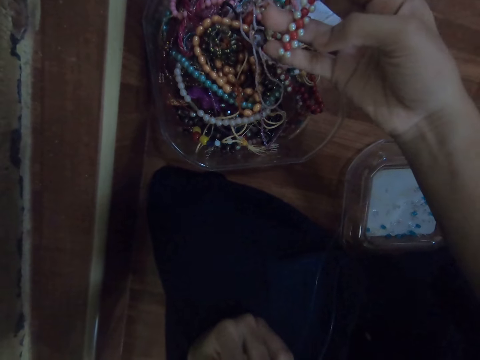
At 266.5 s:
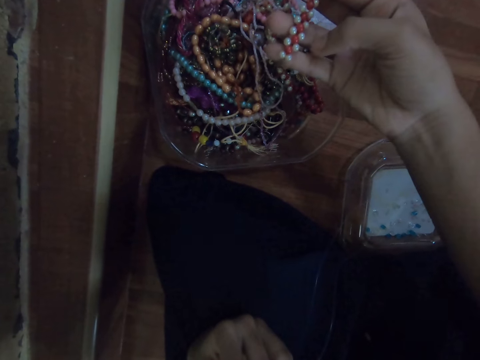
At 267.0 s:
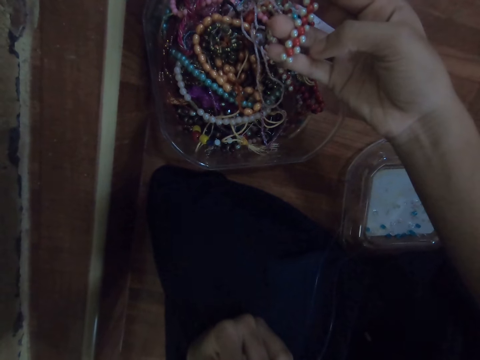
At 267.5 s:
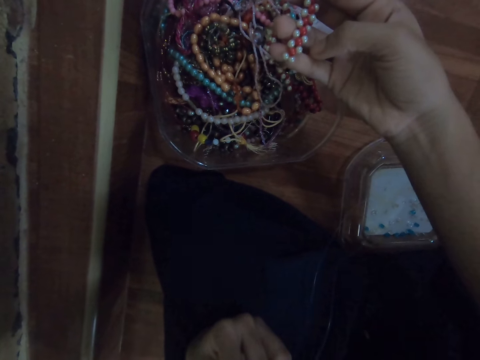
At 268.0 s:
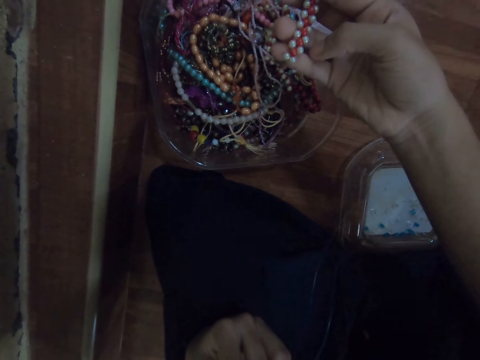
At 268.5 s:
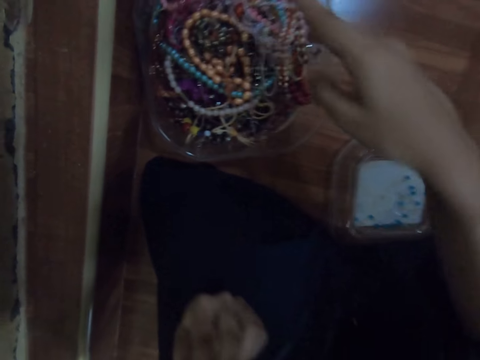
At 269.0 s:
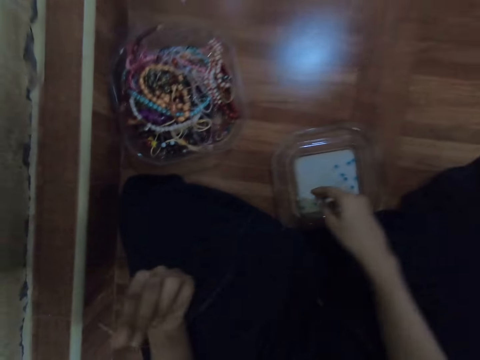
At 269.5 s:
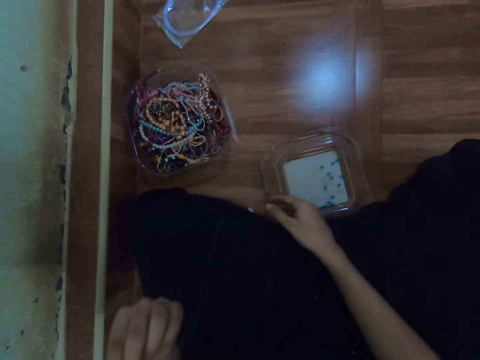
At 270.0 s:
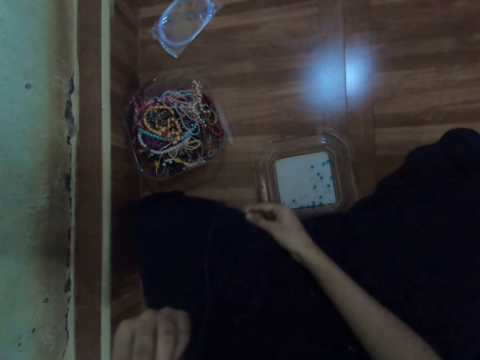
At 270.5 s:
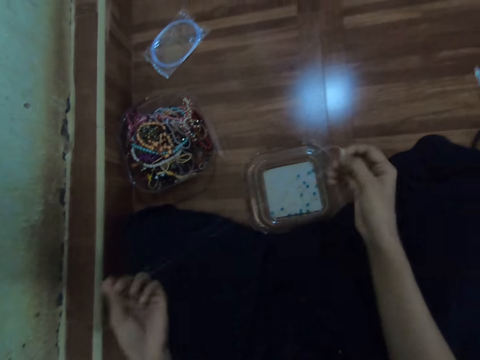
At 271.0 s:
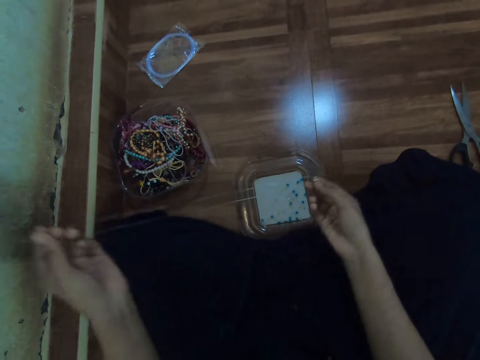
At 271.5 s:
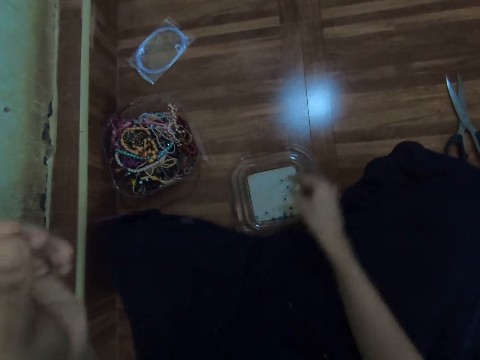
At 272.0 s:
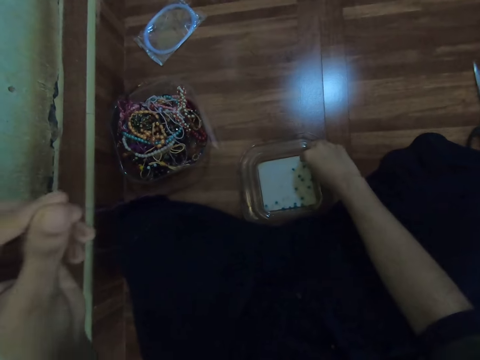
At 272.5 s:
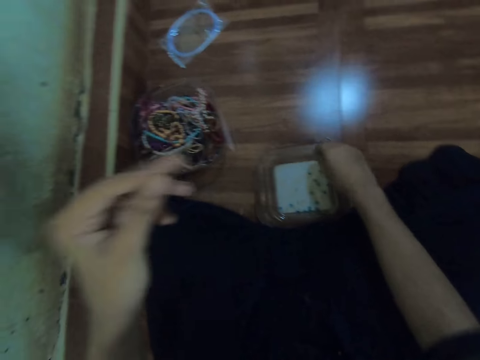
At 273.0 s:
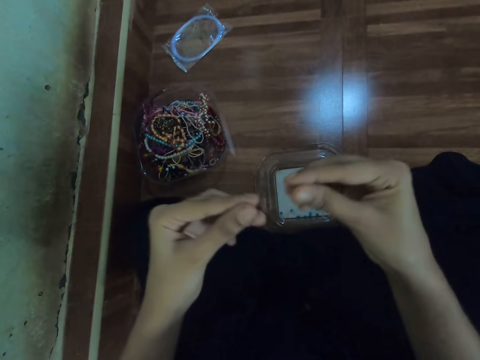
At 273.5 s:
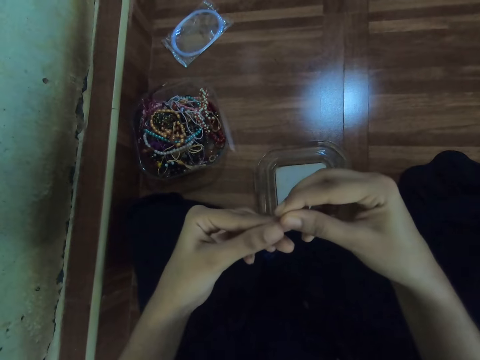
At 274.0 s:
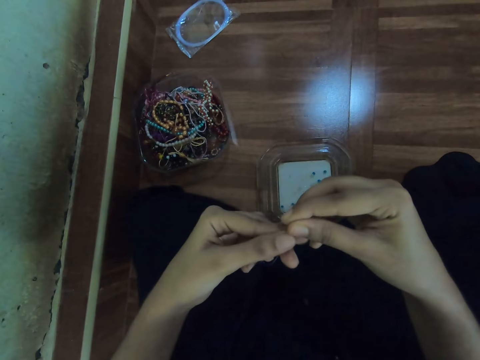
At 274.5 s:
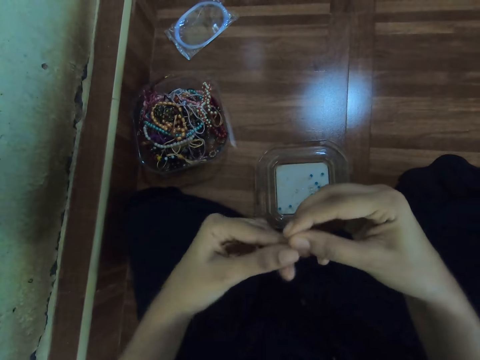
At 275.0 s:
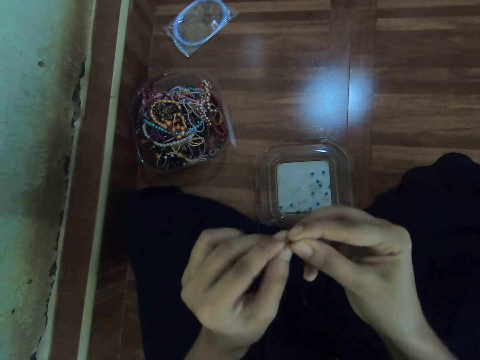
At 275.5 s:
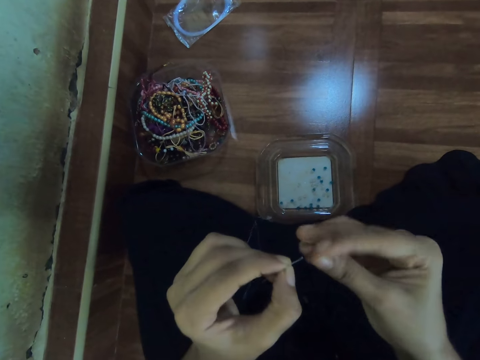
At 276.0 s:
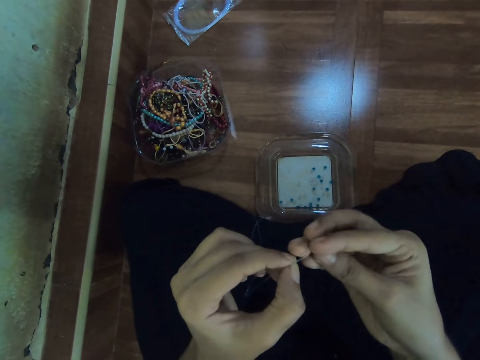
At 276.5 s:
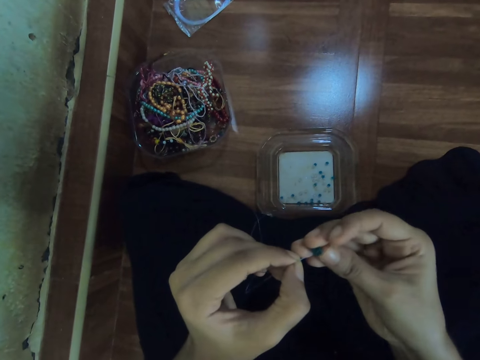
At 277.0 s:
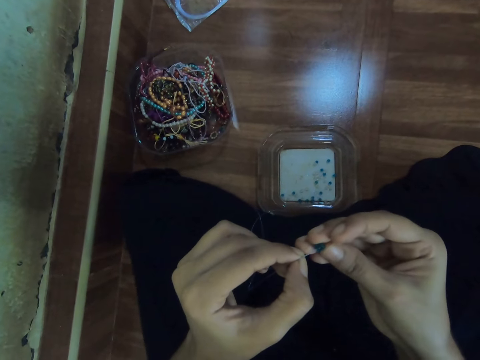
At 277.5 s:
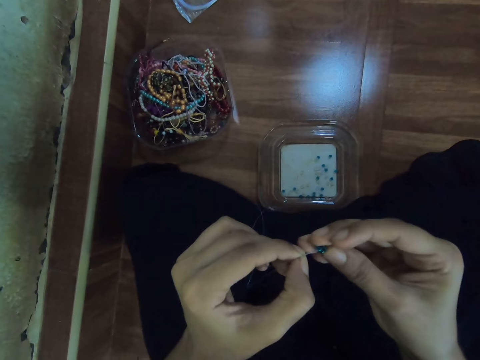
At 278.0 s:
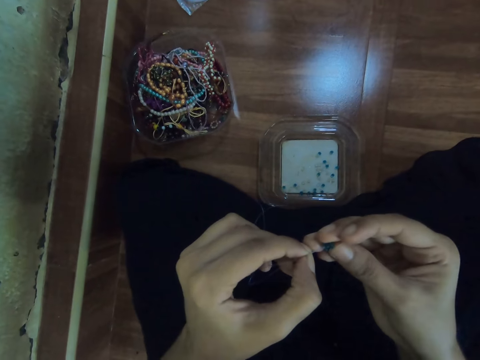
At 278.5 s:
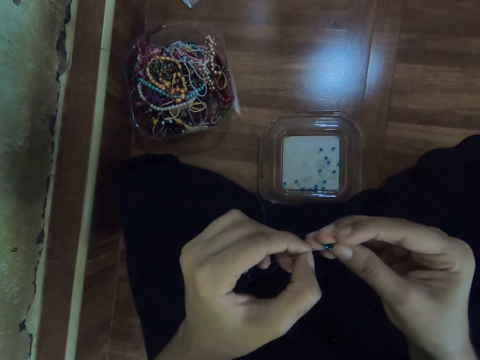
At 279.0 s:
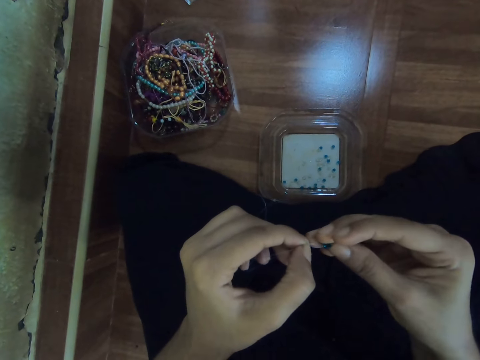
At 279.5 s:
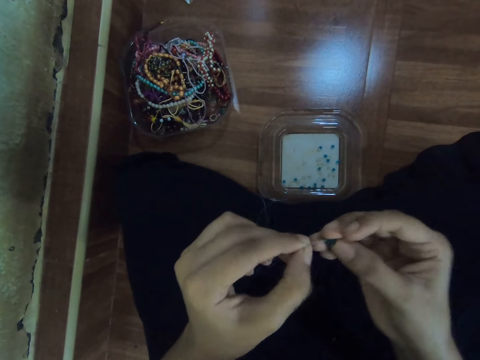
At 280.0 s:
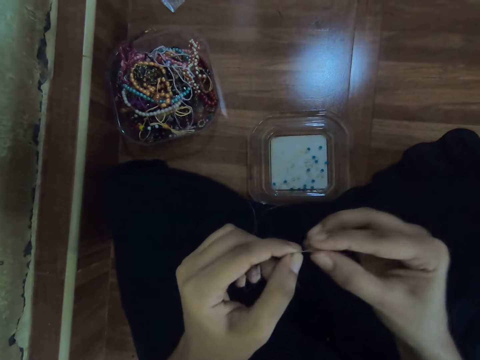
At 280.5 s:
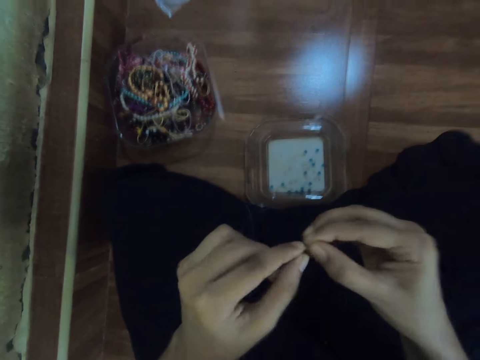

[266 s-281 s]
The camera wearer drops the bead string on the container with her right hand. She arranges the string with her hands. She picks some beads from the plastic lid with her right hand. She puts the beads on the string with her right hand.

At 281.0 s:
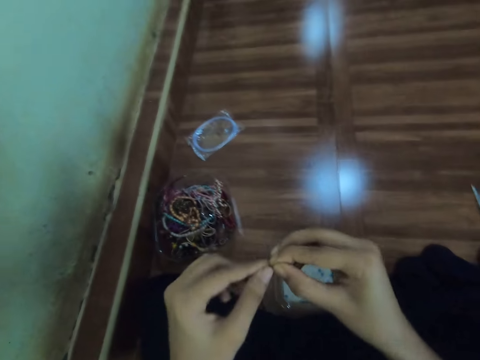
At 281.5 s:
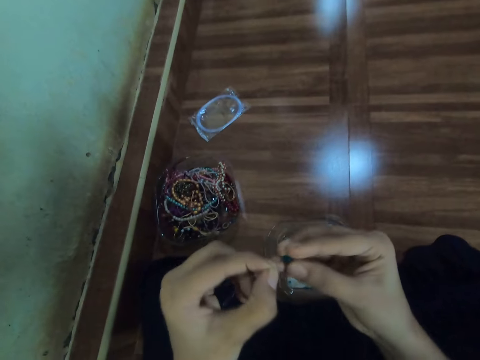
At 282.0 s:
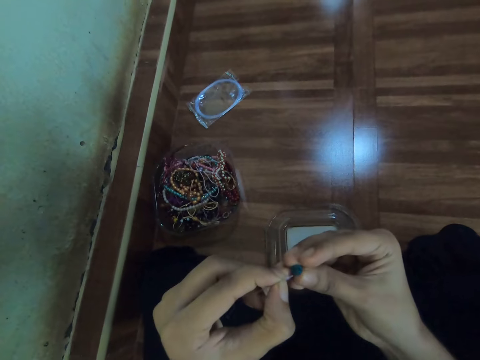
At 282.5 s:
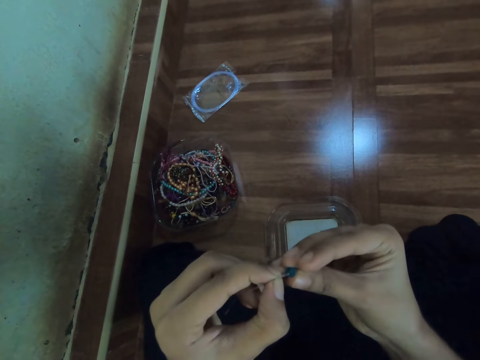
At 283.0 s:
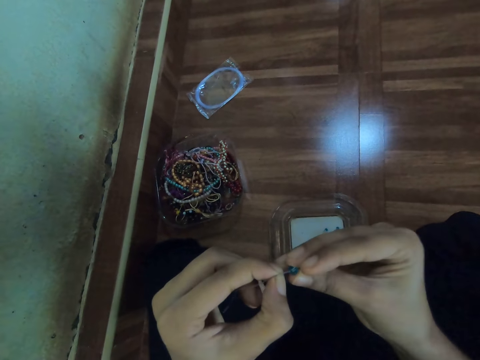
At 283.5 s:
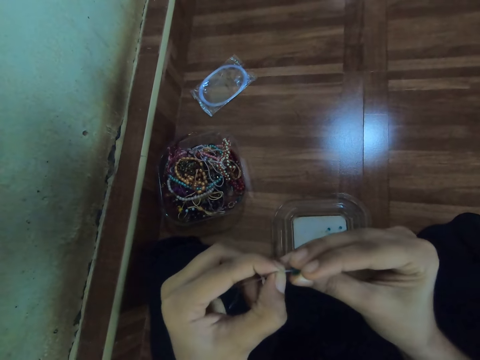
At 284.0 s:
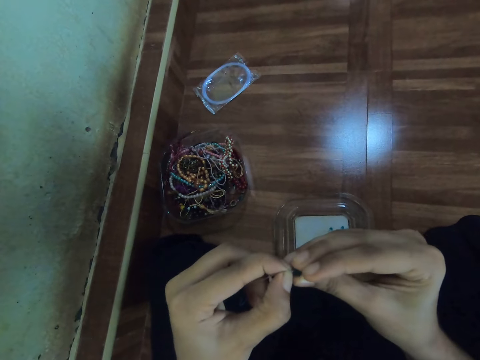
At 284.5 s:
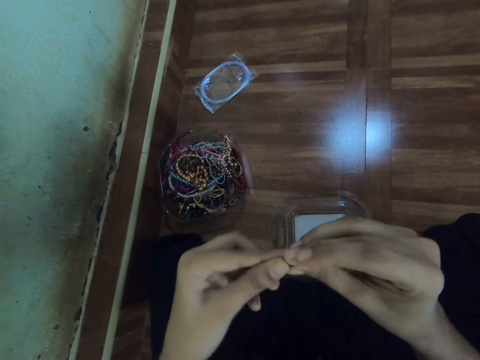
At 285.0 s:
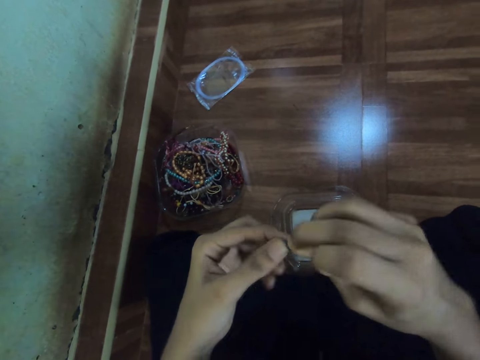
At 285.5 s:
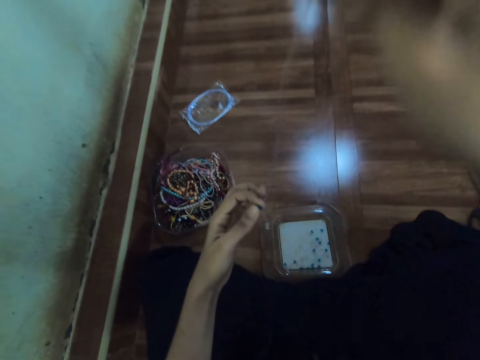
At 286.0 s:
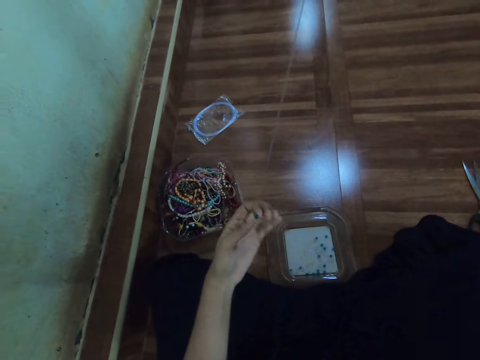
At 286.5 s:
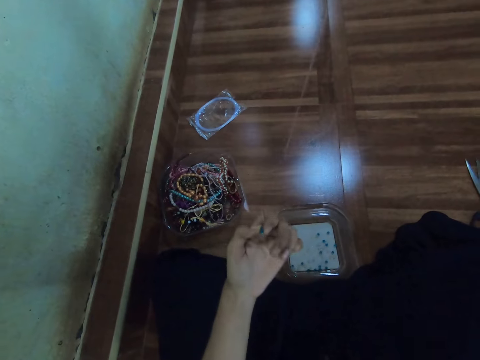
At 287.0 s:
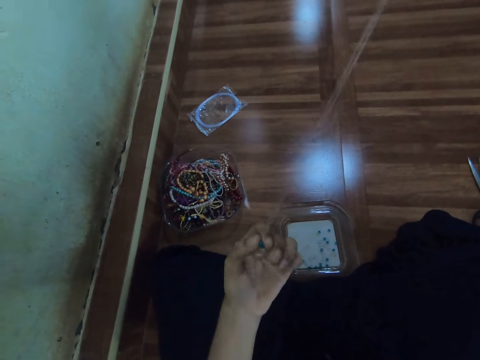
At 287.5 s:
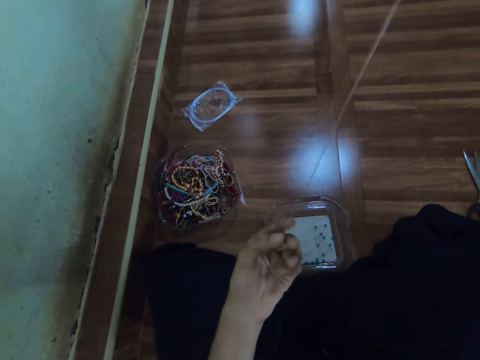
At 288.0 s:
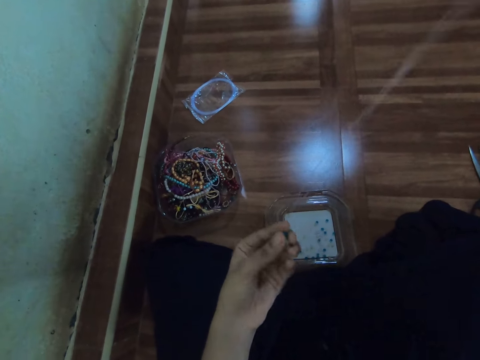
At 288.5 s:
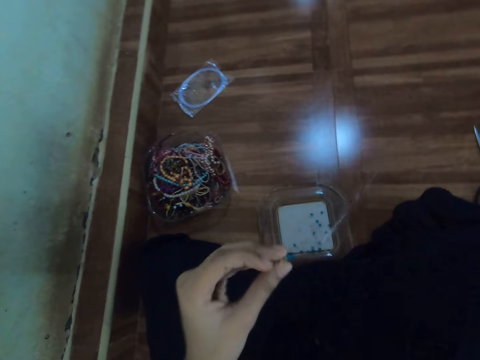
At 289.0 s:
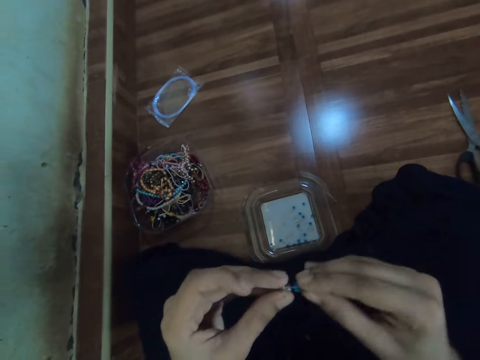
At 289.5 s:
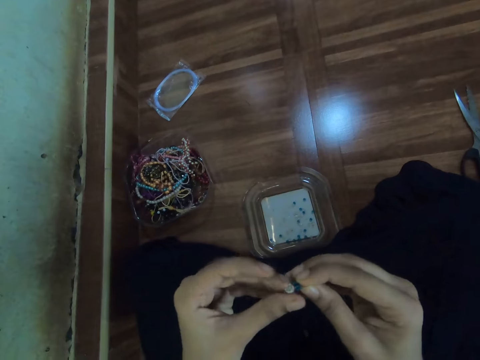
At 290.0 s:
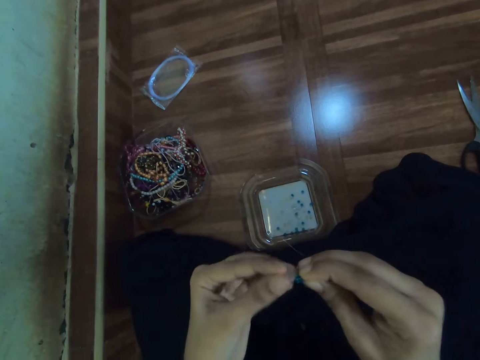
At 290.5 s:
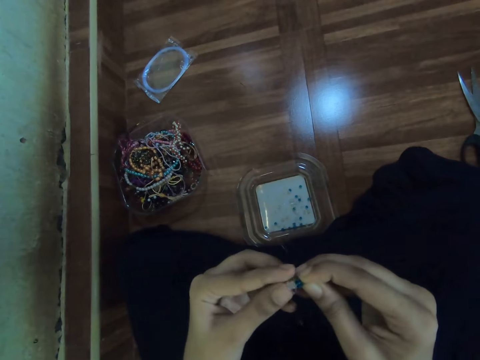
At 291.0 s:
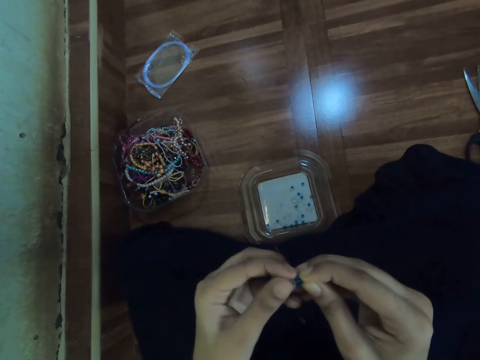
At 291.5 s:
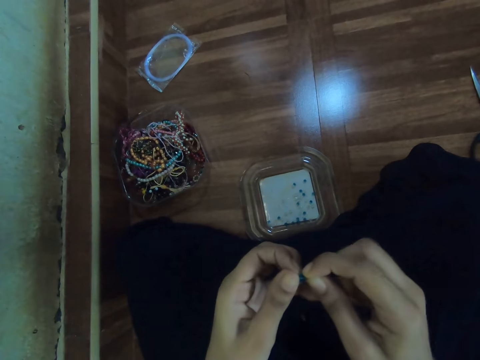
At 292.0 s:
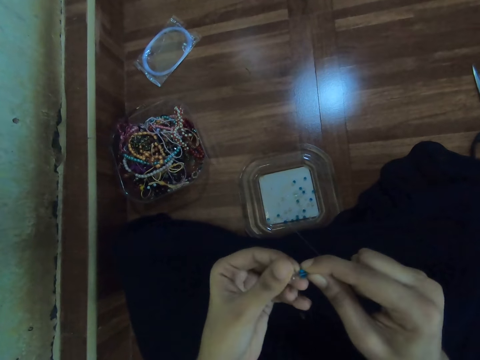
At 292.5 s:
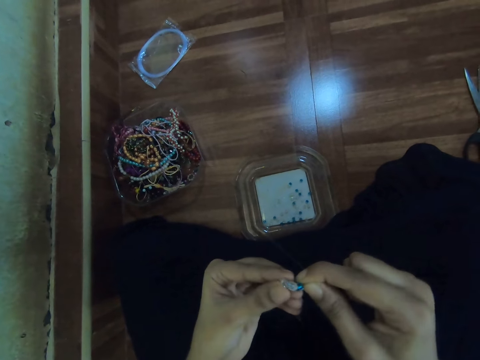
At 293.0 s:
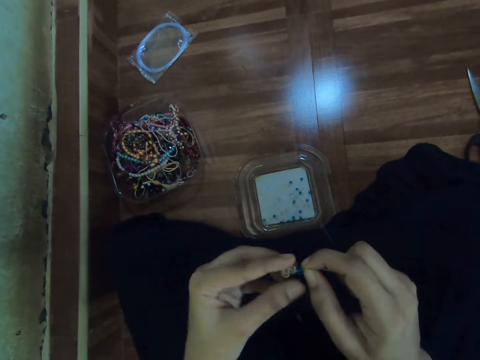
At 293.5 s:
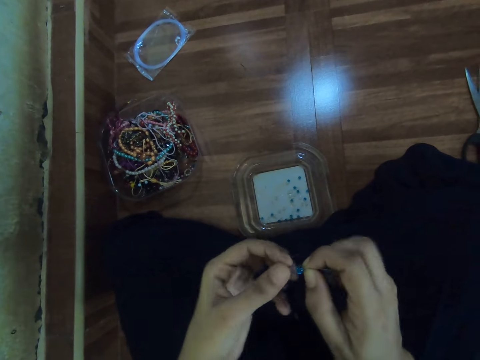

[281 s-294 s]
The camera wearer sorts a bead on the cord.
